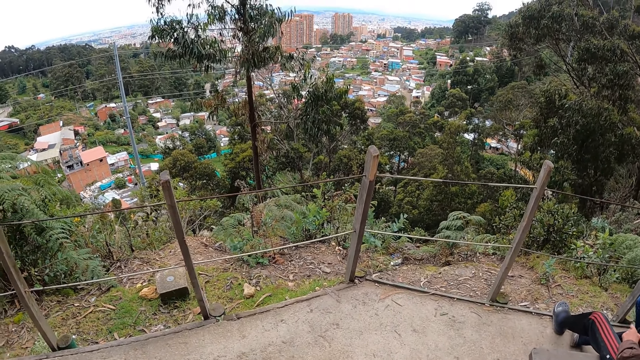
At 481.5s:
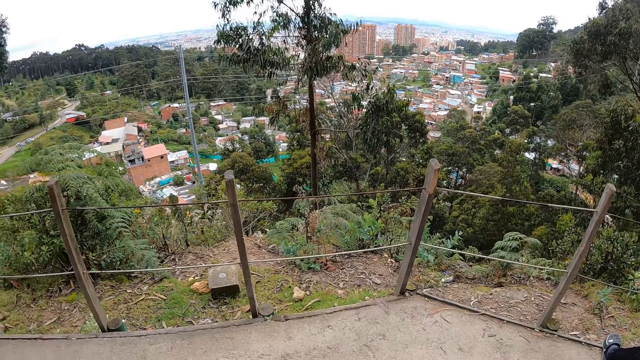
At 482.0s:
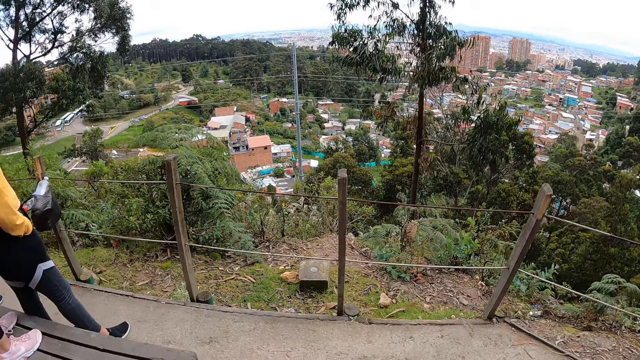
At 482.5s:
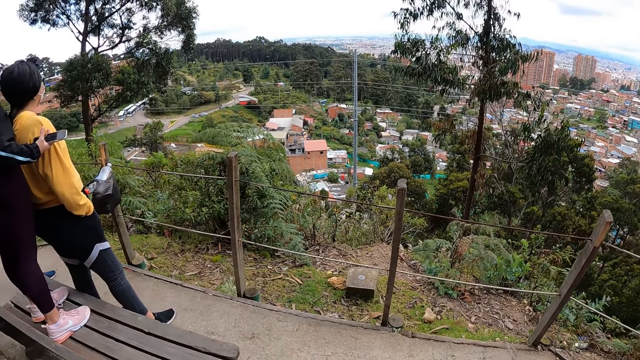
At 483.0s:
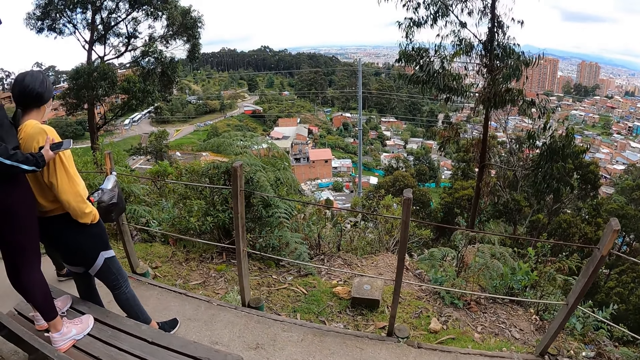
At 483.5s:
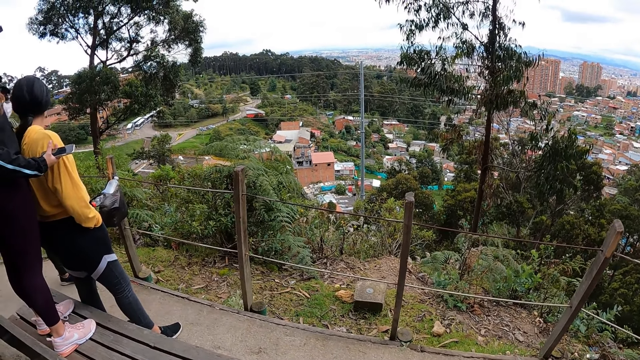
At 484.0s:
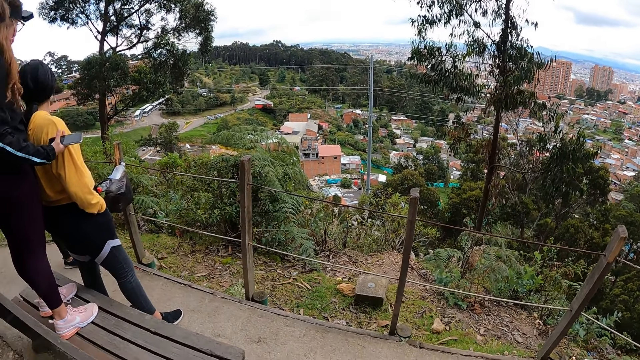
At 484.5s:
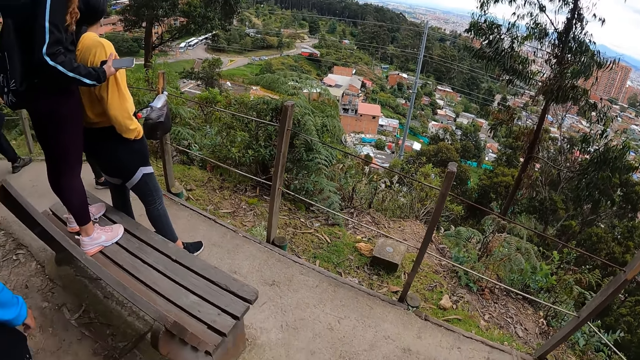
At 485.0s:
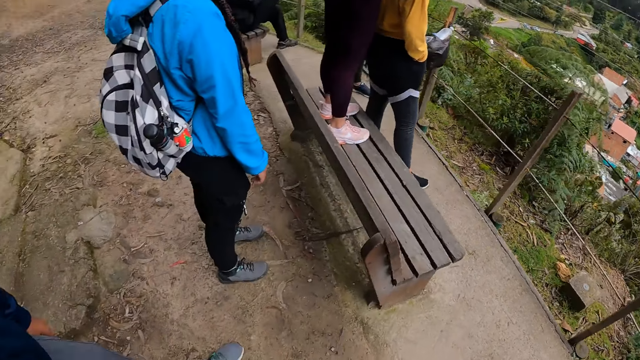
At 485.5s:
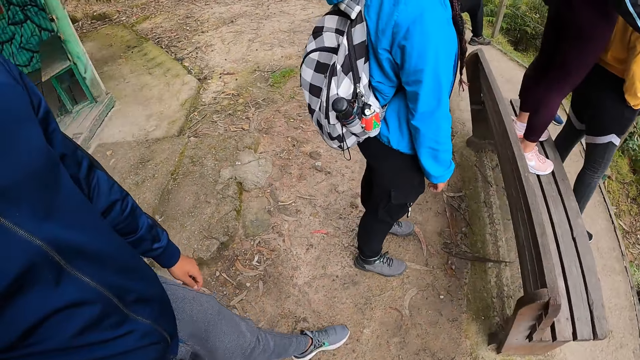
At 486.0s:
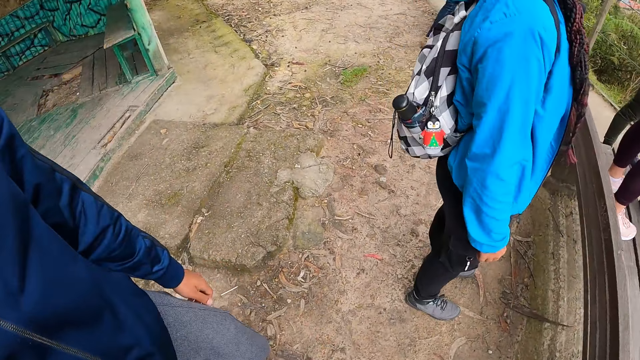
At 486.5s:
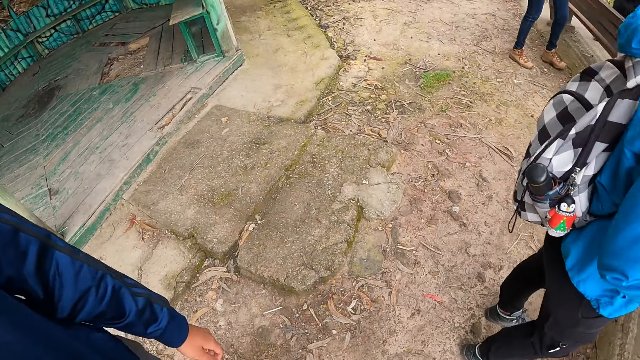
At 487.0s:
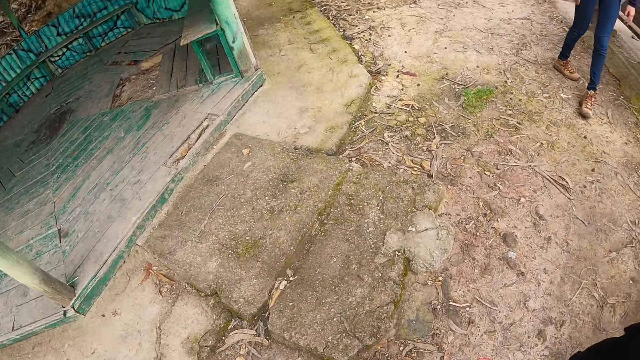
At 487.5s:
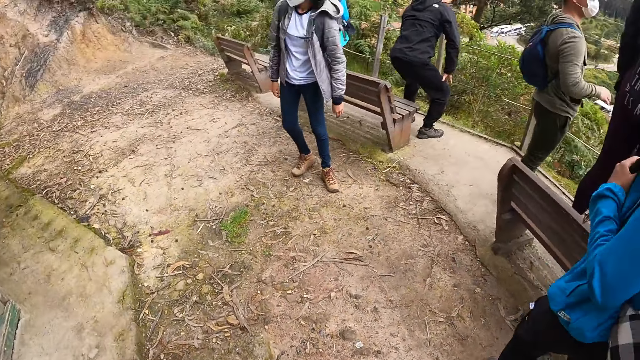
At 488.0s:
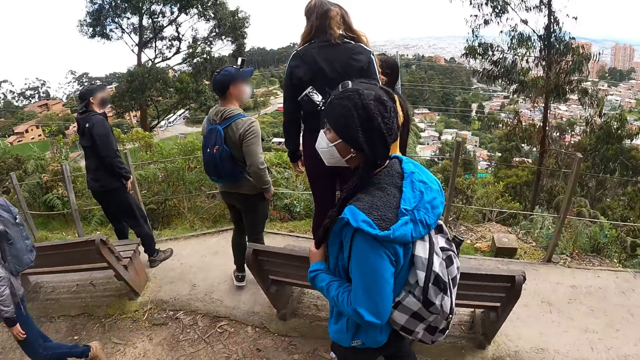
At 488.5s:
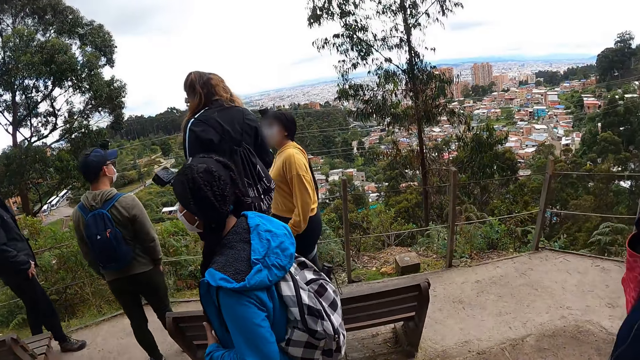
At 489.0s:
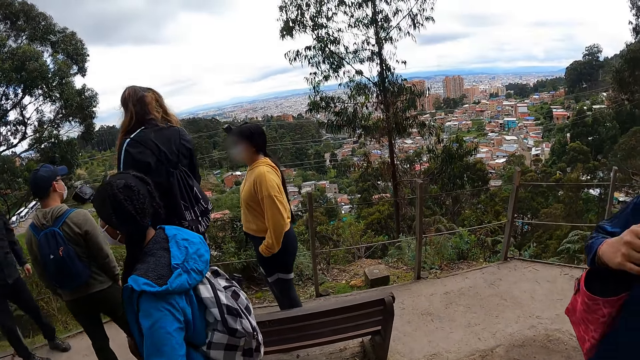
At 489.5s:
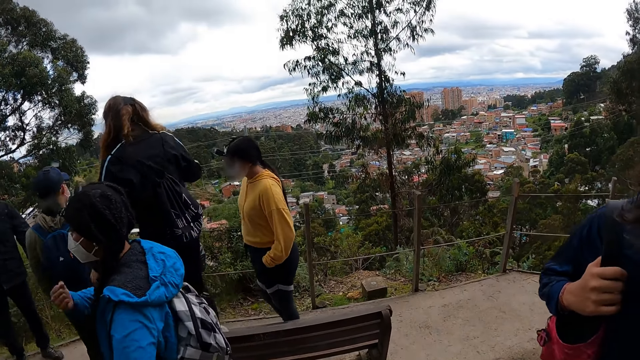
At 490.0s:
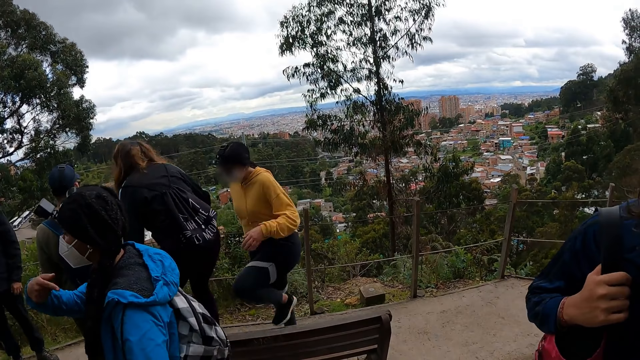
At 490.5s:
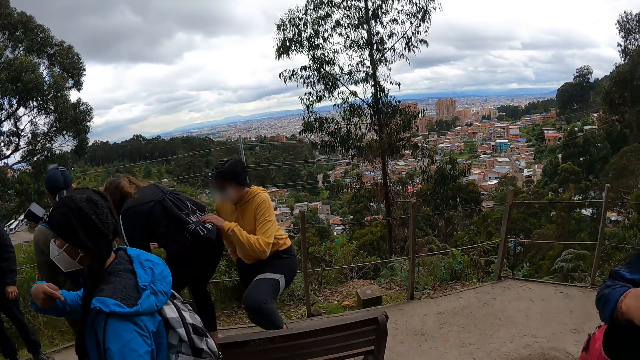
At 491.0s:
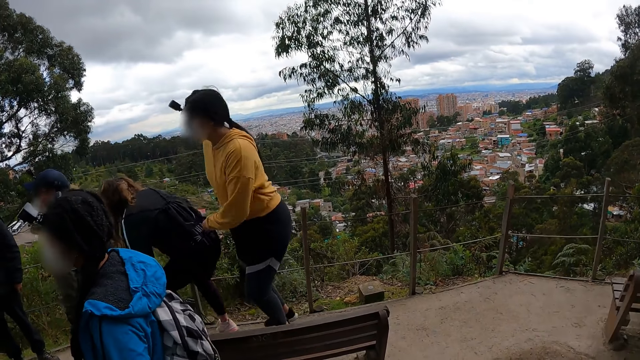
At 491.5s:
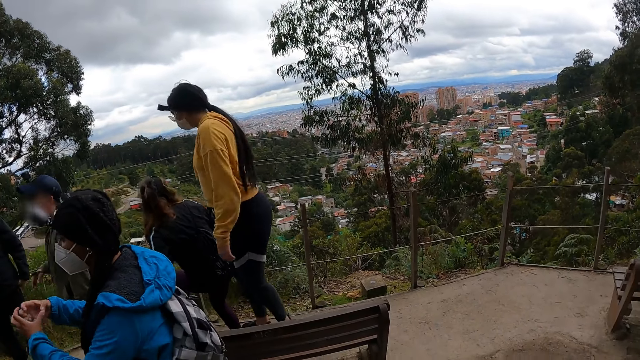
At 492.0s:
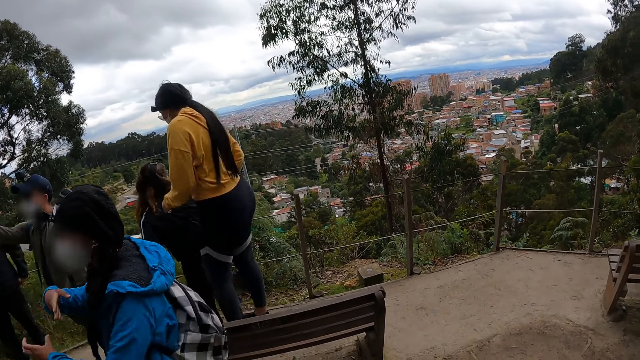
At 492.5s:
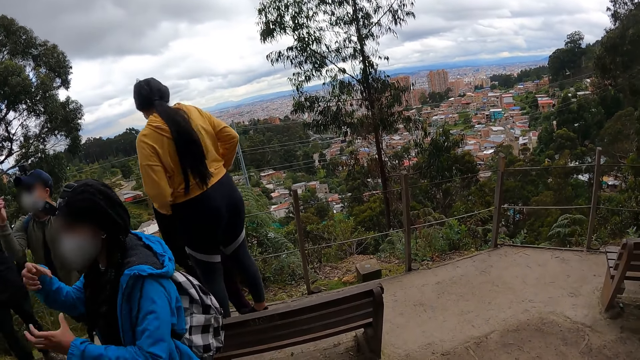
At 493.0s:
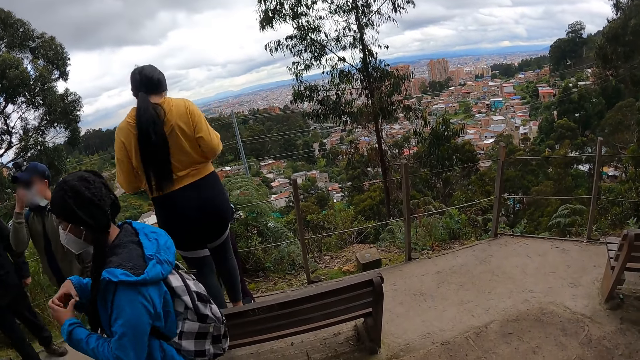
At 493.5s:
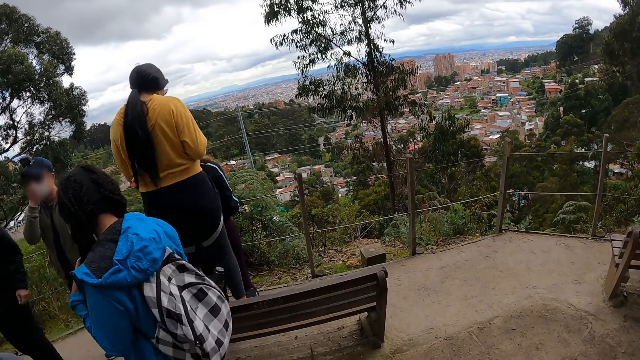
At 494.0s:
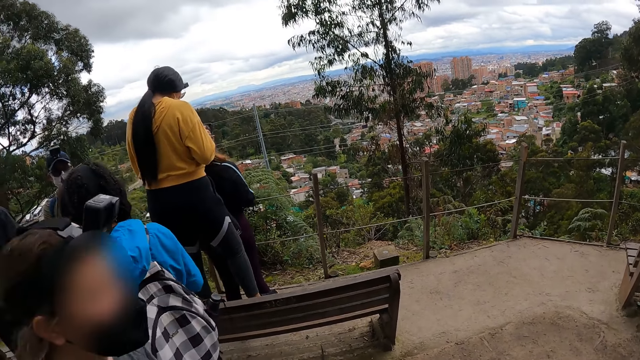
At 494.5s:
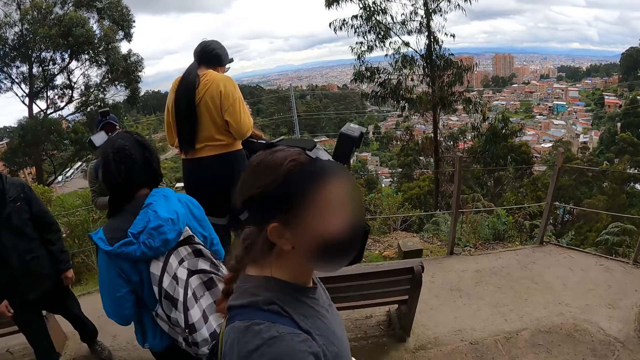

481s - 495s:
A woman places her right hand on another woman's right arm. The other woman climbs the chair and places her left hand on the first woman's back. The first woman climbs down from the chair. A man touches his nose with his right hand.

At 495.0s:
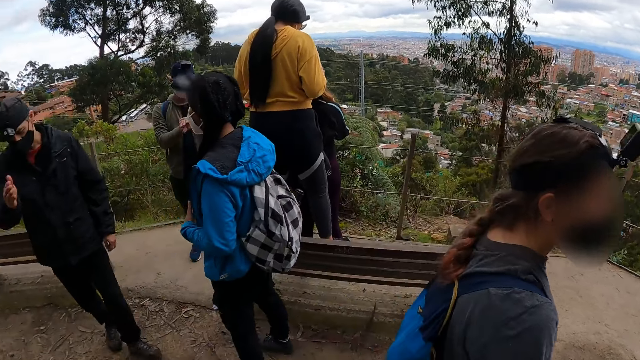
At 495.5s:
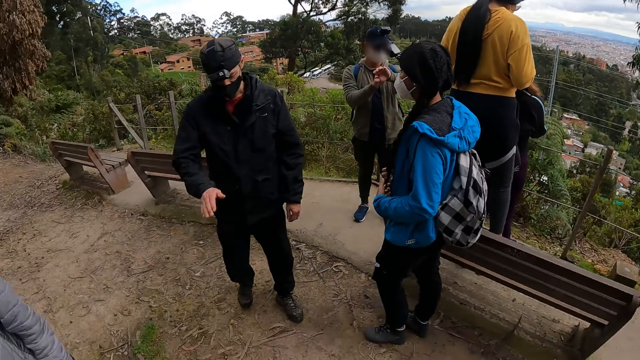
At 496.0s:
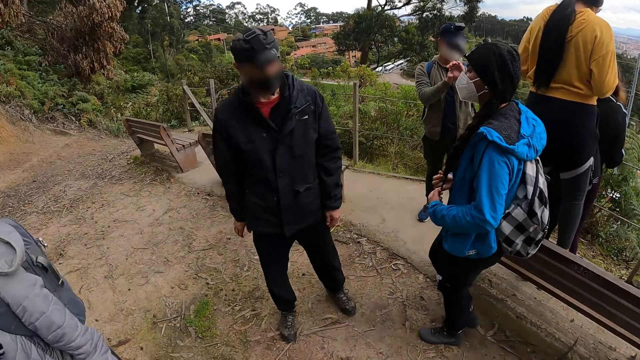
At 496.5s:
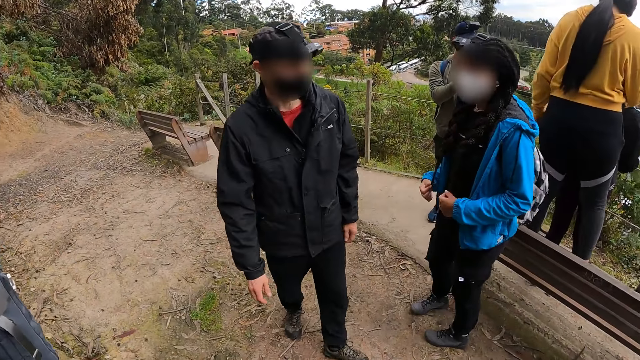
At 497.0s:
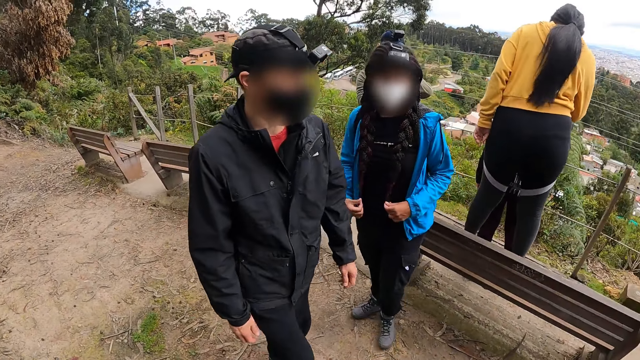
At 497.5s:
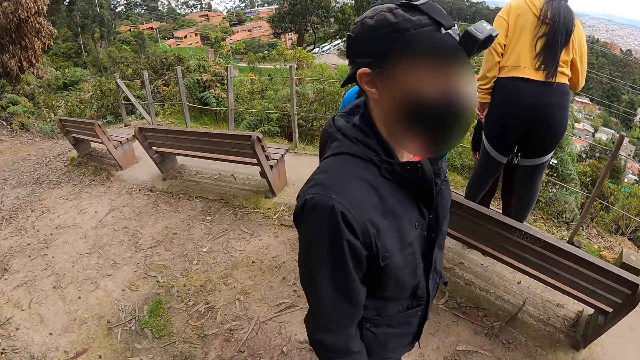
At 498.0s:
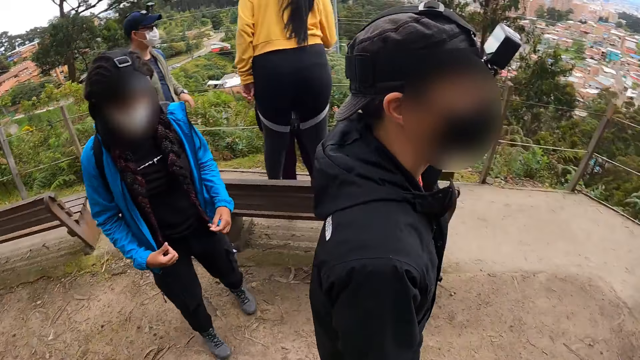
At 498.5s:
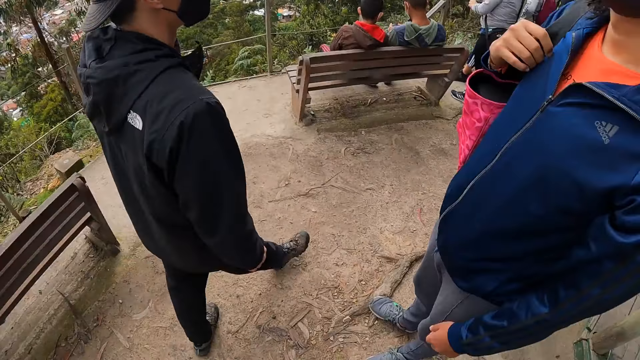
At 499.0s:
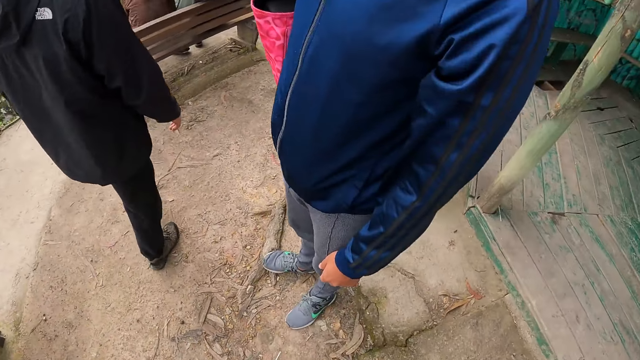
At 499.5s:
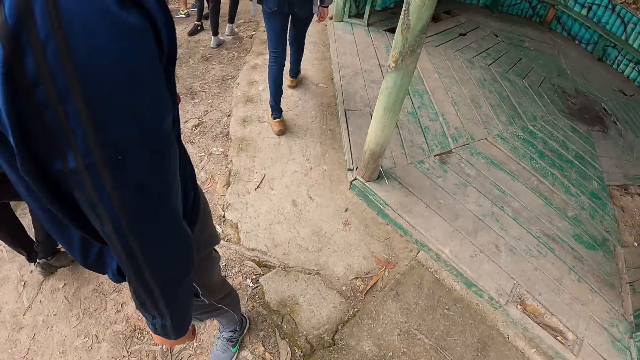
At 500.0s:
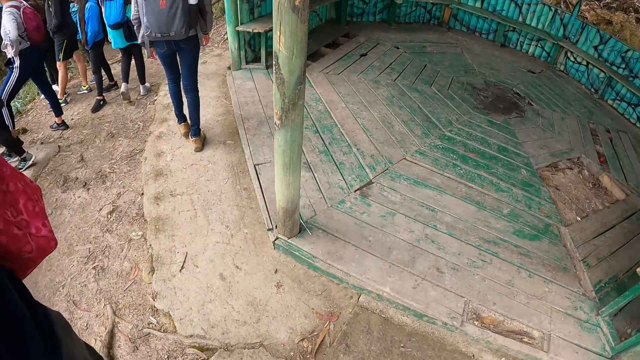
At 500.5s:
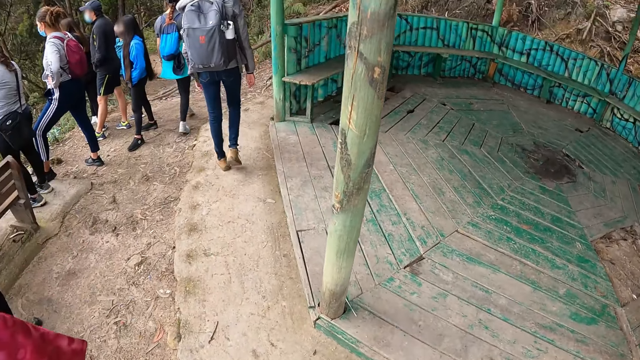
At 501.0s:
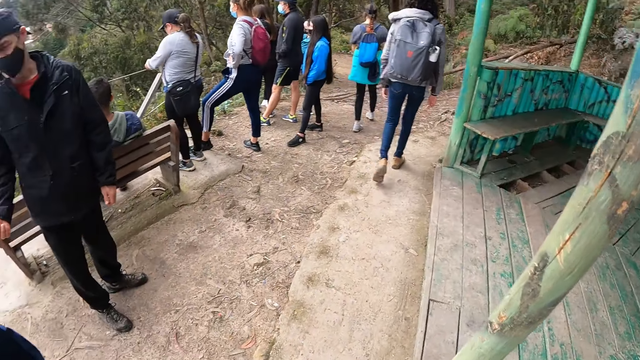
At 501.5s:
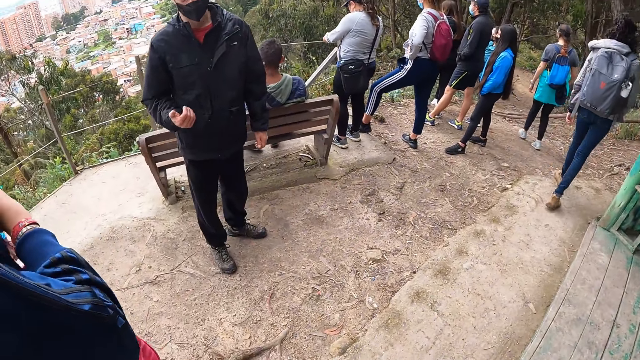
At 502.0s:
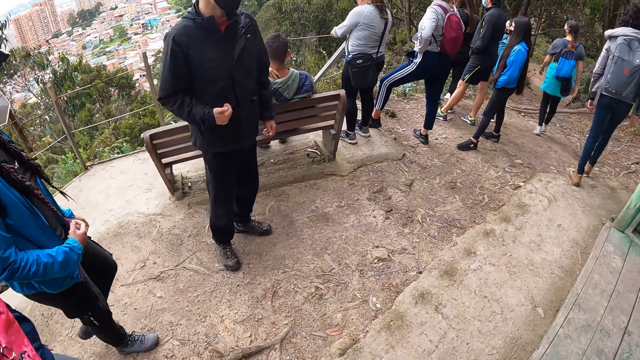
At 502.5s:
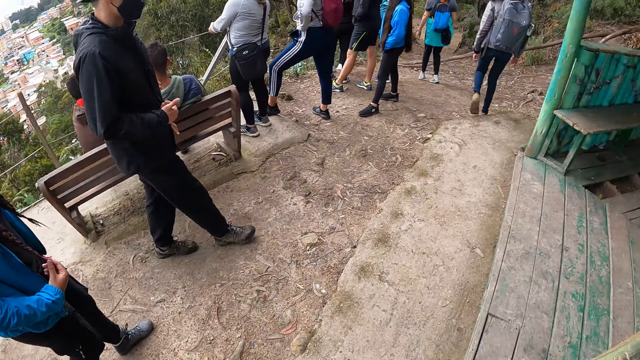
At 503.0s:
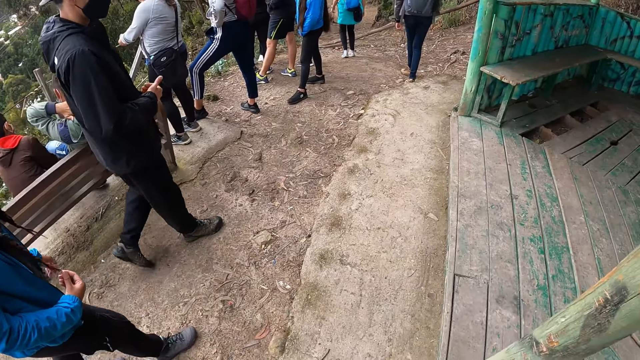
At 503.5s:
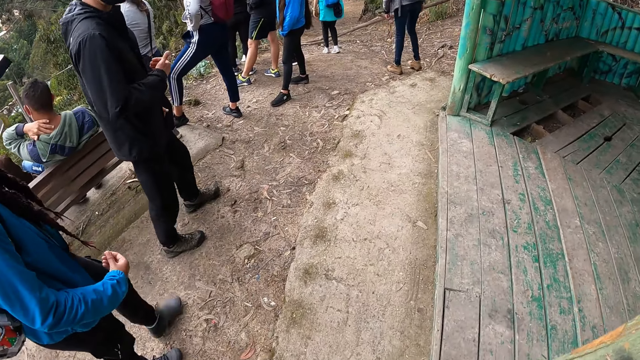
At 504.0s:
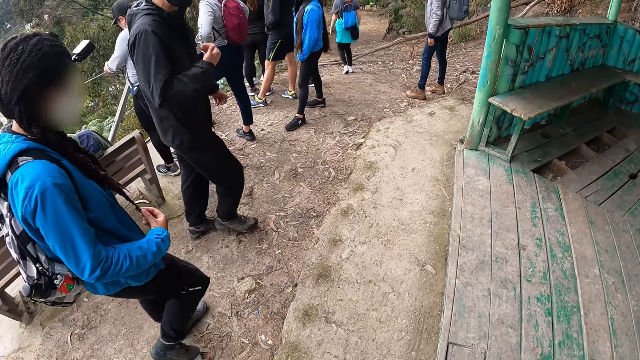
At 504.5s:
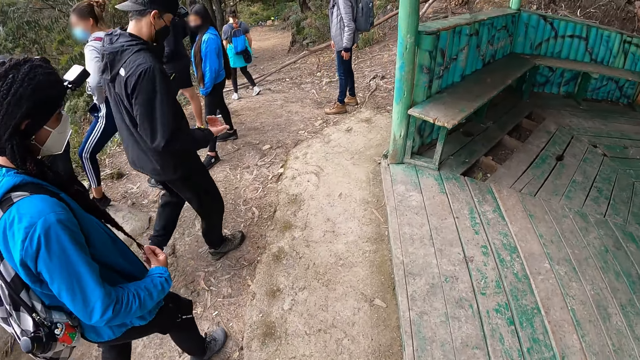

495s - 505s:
A person interacts with another person. The other person walks around. The camera wearer walks around. A woman touches her hair with her right hand.
